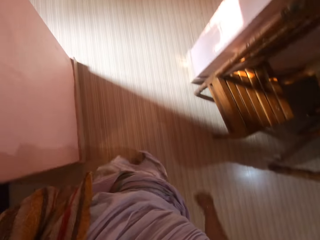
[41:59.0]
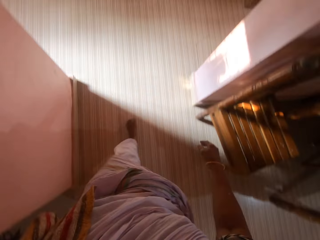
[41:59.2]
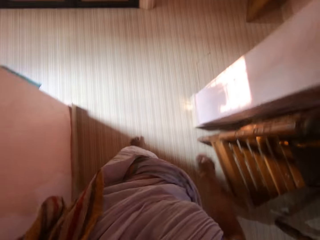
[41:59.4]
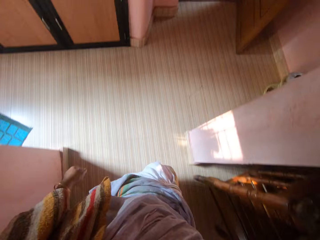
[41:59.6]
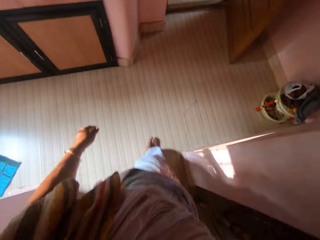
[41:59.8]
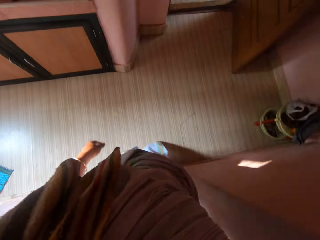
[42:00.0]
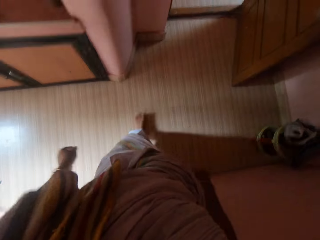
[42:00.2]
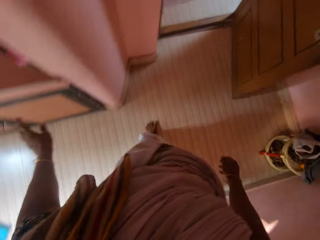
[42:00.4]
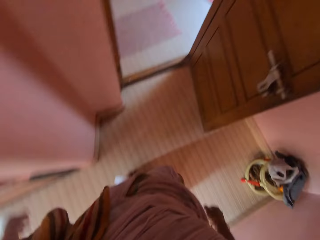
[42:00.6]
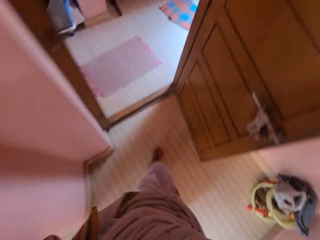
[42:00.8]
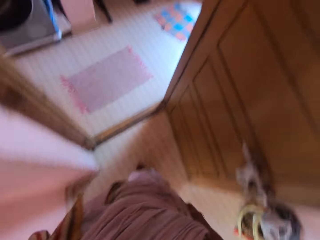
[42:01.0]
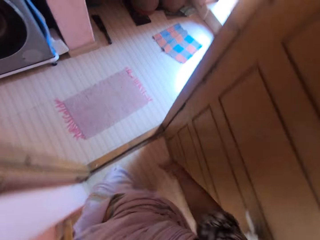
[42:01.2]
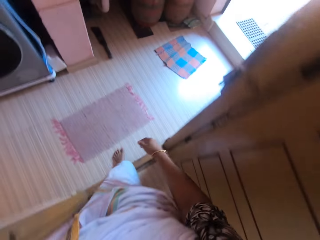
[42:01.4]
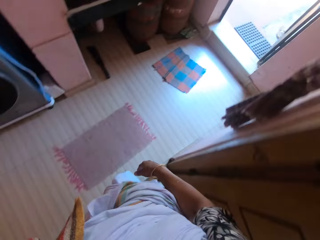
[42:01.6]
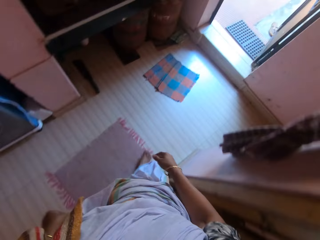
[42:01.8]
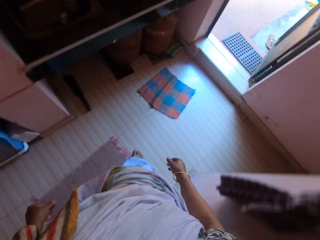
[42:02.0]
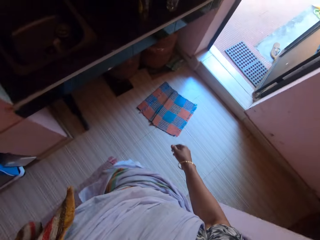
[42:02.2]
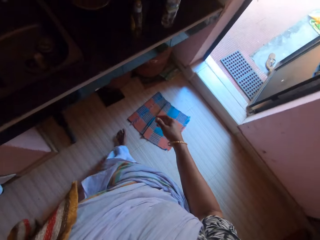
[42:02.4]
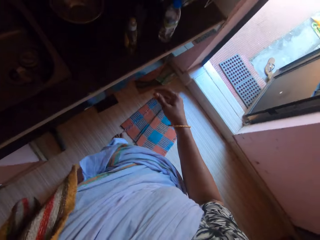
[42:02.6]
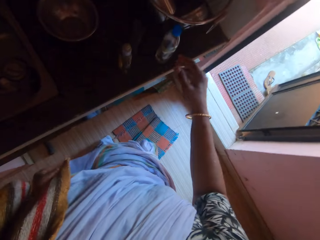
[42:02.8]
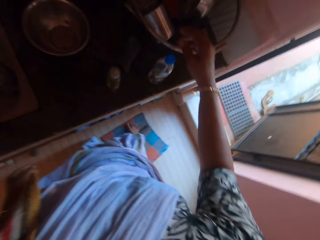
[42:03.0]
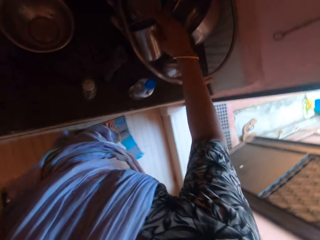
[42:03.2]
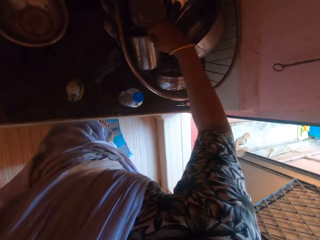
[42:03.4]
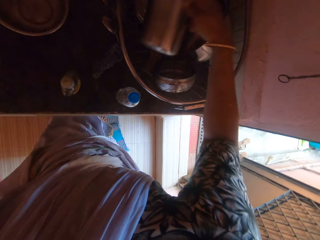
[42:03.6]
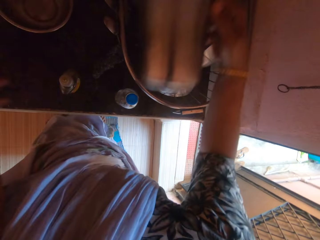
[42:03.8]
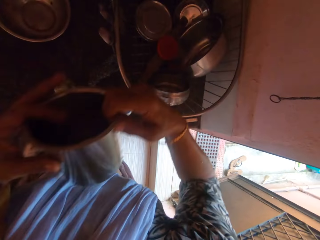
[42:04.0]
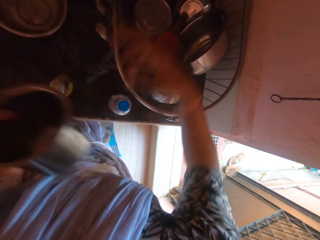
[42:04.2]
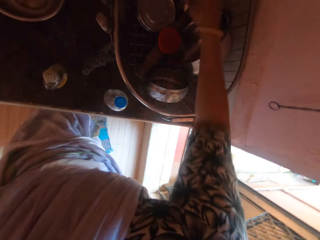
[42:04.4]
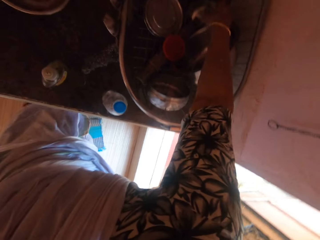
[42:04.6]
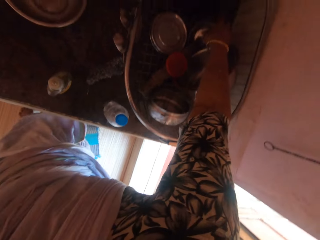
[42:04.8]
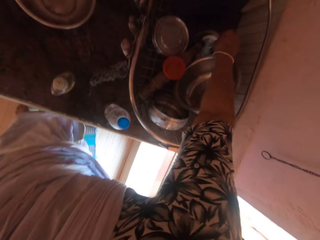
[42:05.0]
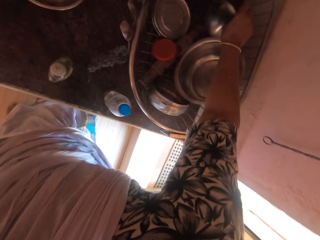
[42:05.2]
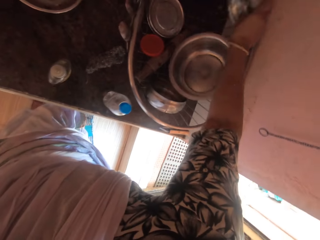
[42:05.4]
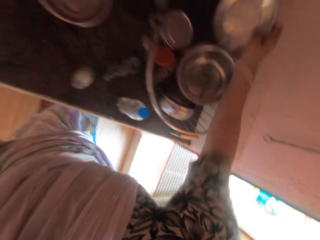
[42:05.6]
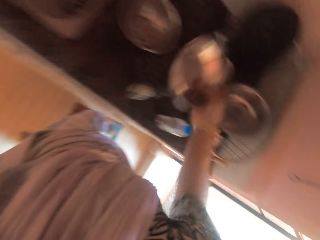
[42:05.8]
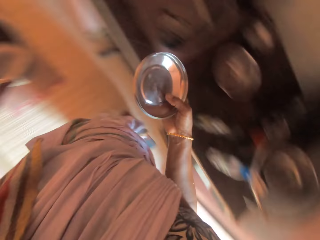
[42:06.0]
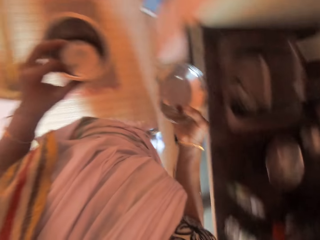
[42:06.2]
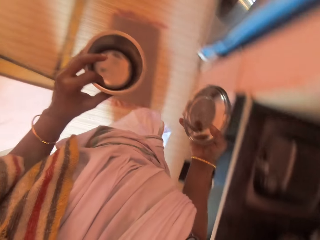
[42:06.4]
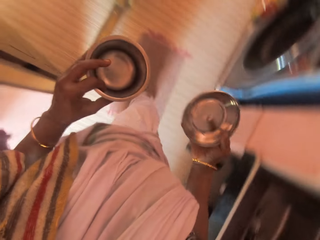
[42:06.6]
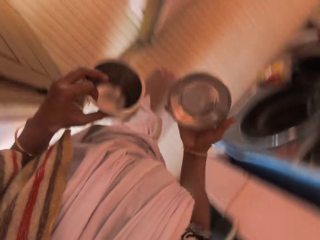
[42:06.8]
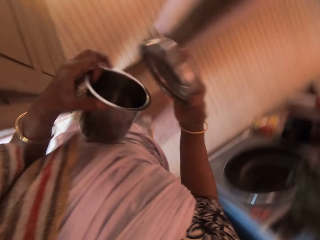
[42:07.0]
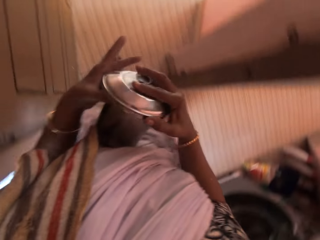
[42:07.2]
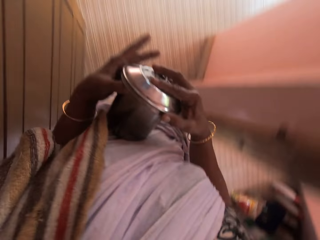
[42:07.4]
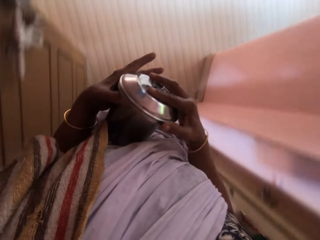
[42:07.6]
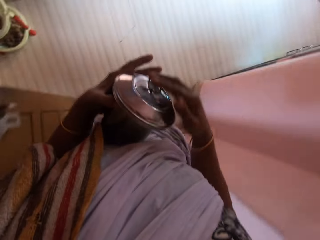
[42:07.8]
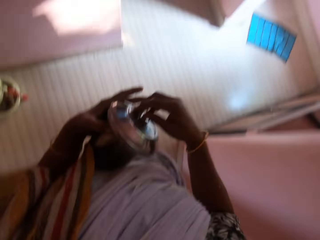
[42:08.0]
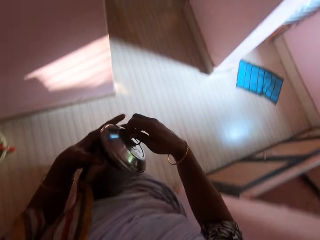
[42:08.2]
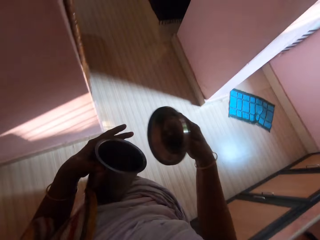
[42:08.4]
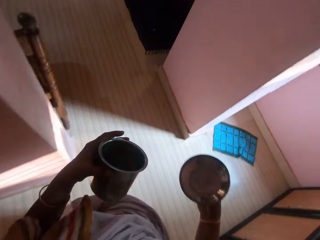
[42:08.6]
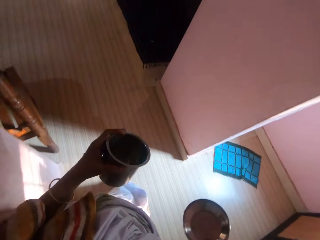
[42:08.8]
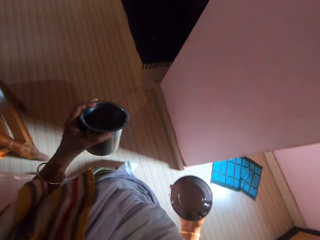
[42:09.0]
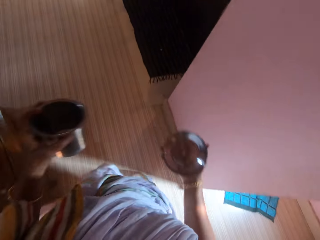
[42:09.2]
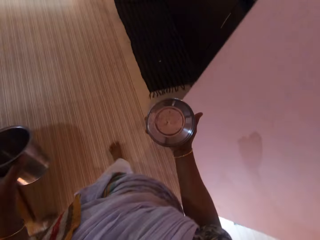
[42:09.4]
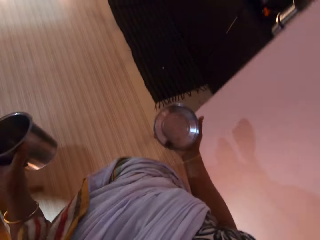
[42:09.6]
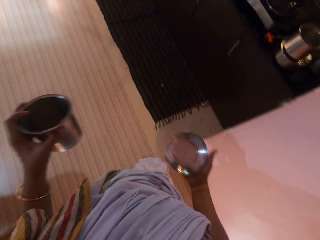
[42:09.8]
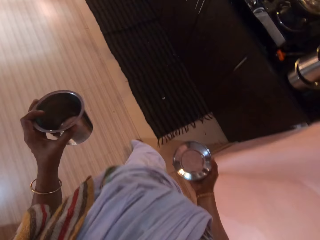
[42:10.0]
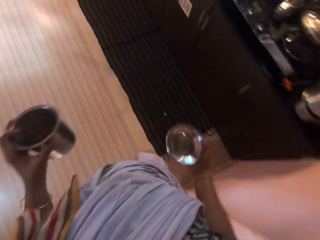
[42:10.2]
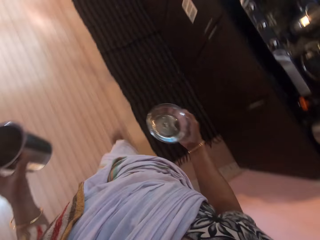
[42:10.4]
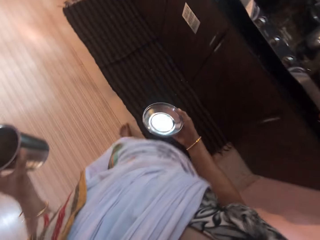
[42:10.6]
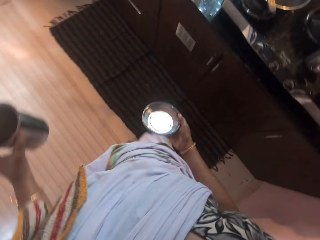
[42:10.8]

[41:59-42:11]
The camera wearer walks. She stretches her hand. She walks. She picks a plate from a basket on a slab with her right hand. She passes the plate from her right hand to her left hand. She picks another plate from the basket on the slab with her right hand. She covers the plate in her left hand with the plate in her right hand. She walks. She removes the plate on top of the plate in her left hand with her right hand. She walks.

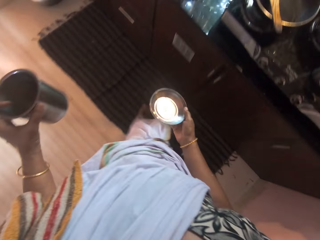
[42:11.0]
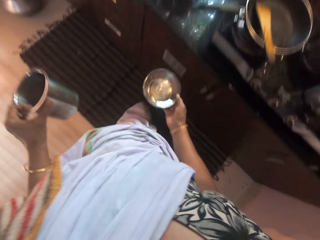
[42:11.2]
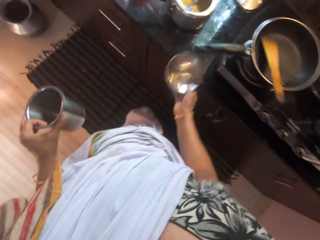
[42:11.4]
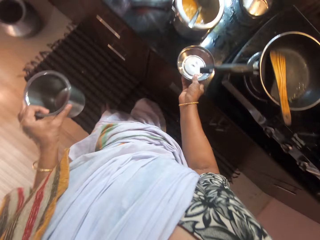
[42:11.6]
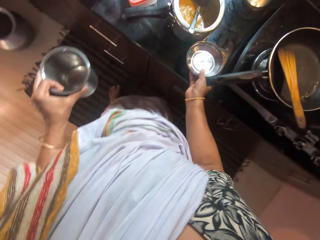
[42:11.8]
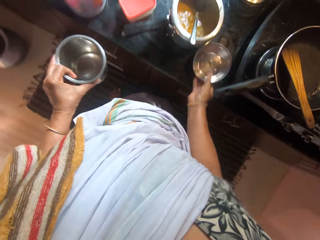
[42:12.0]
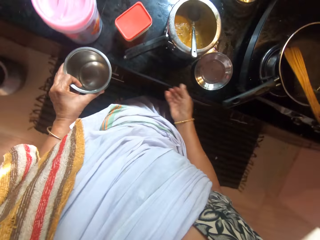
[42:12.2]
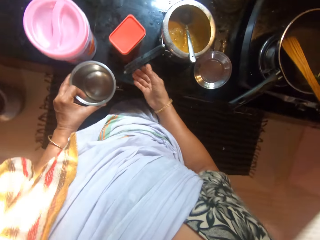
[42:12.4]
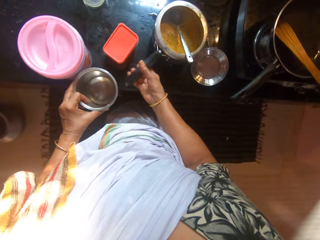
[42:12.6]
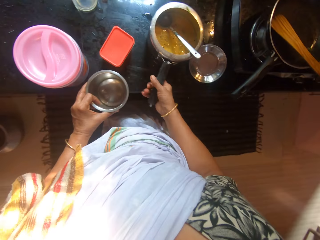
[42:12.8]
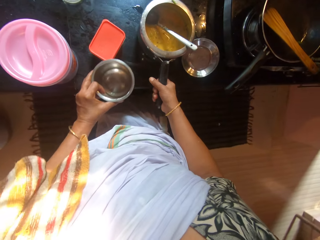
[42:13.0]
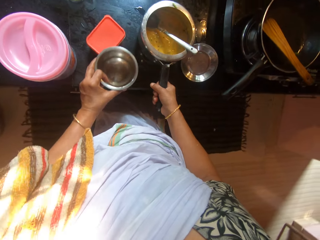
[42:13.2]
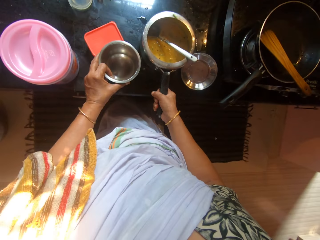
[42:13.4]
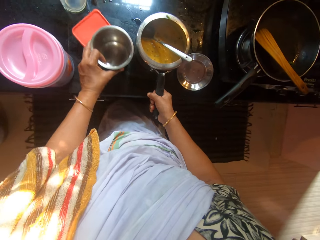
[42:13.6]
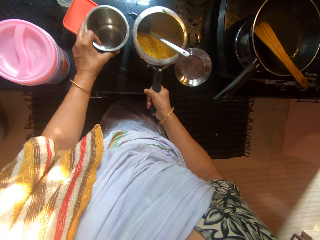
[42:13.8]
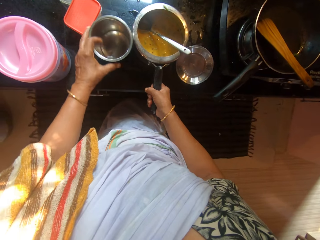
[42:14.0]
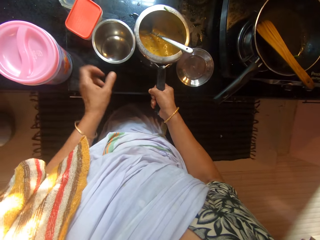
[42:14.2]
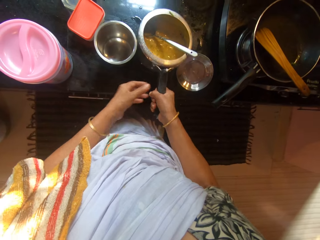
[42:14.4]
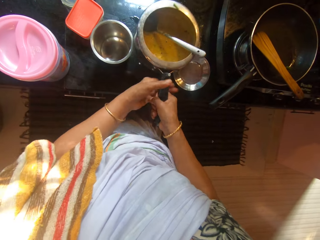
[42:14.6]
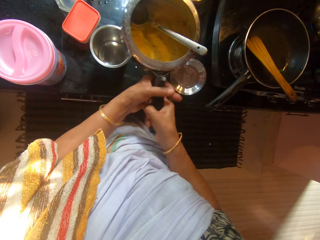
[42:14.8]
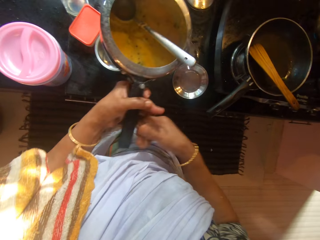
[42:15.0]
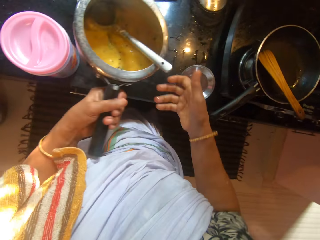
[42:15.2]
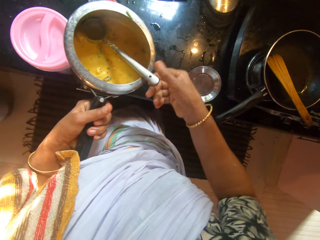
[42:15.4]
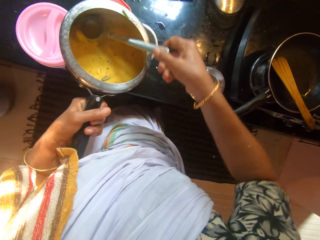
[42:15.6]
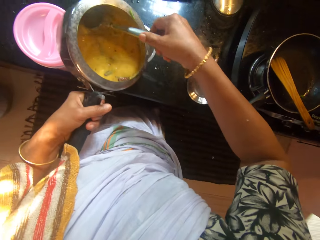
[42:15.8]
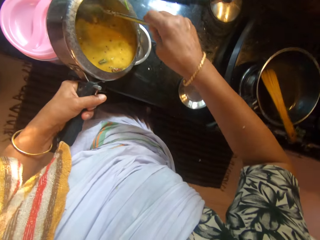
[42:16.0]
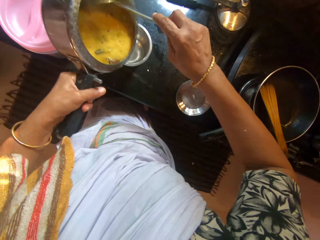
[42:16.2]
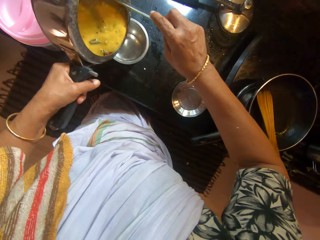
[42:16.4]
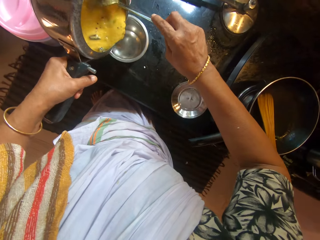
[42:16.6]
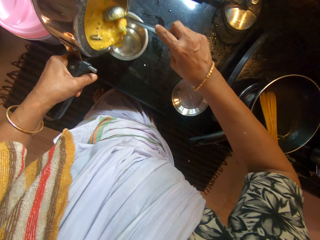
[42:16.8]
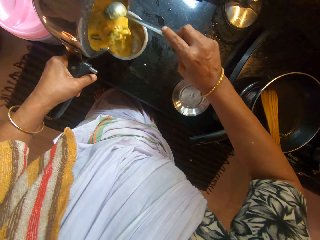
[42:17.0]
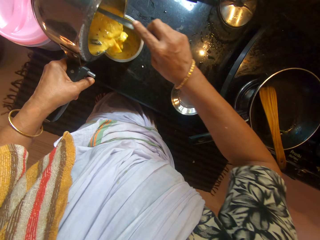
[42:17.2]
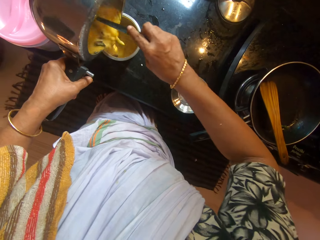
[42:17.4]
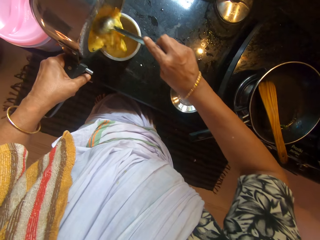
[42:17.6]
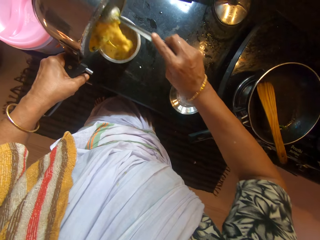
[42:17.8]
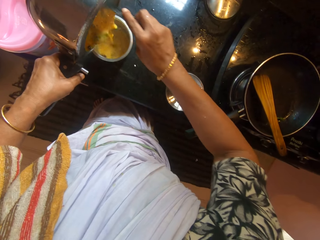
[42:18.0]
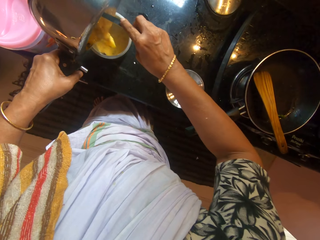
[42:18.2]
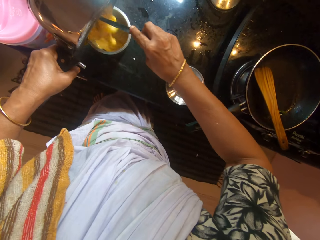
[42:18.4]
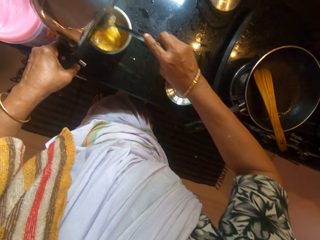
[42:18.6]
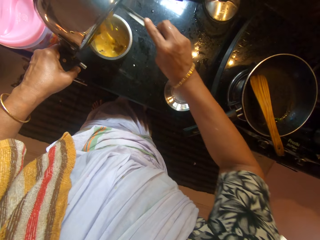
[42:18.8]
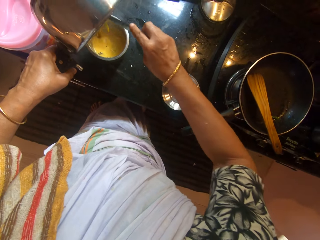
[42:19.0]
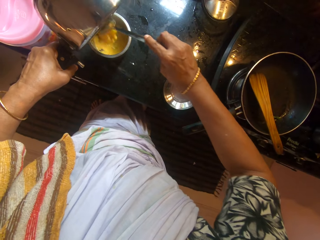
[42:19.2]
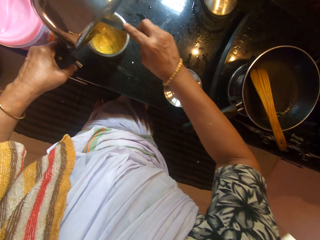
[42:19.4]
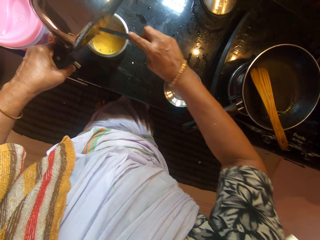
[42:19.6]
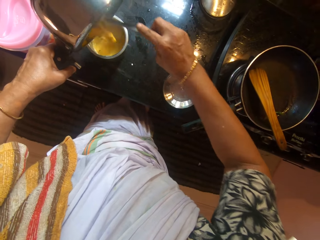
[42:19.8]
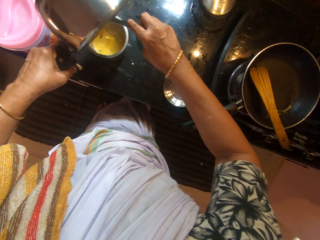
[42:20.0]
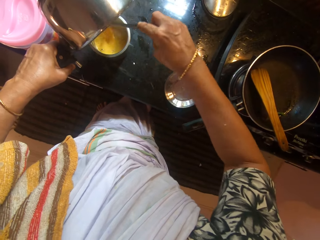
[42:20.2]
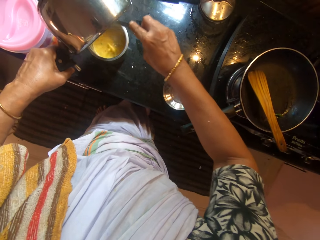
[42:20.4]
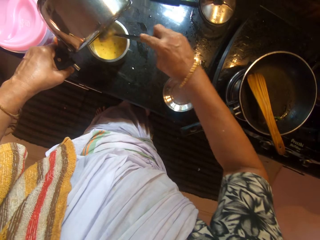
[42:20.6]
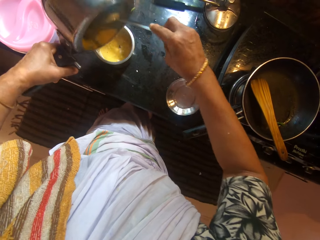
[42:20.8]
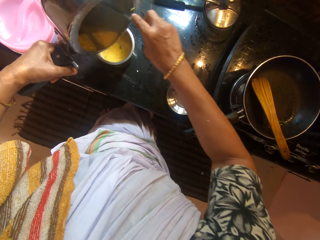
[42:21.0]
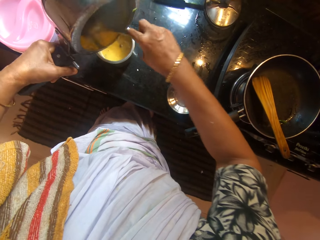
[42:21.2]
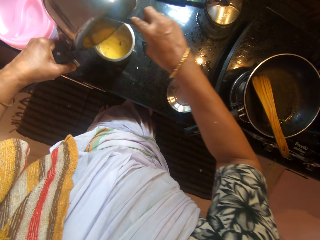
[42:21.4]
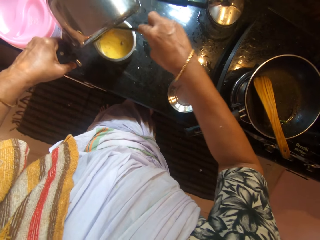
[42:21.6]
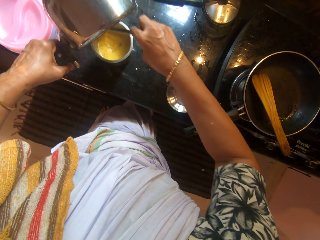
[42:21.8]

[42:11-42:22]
The camera wearer drops the plate in her right hand on the slab. She adjusts the pot of meal on the slab with her right hand. She adjusts the plastic on the slab with the plate in her left hand. She drops the plate in her left hand on the slab. She carries the pot of meal from the slab with her hands. She holds the pot of meal with her left hand. She holds the spoon in the pot of meal with her right hand. She pours the meal in the pot in her left hand into the plate on the slab with the spoon in her right hand.
